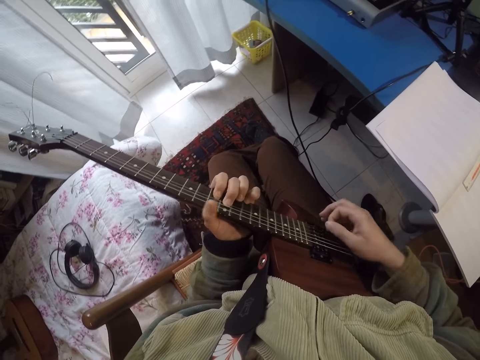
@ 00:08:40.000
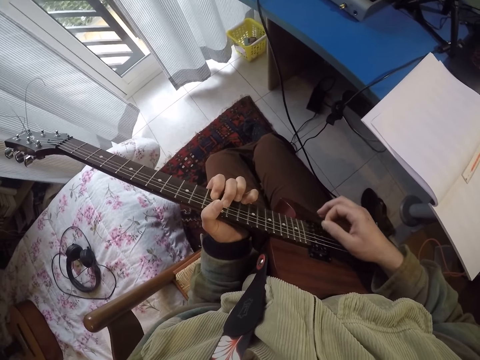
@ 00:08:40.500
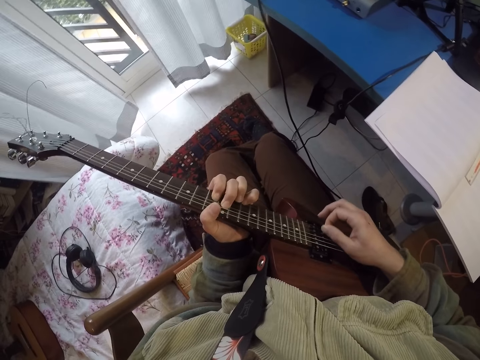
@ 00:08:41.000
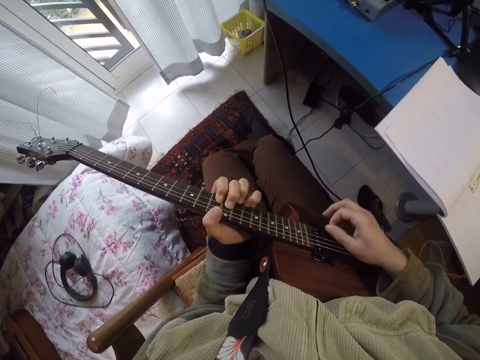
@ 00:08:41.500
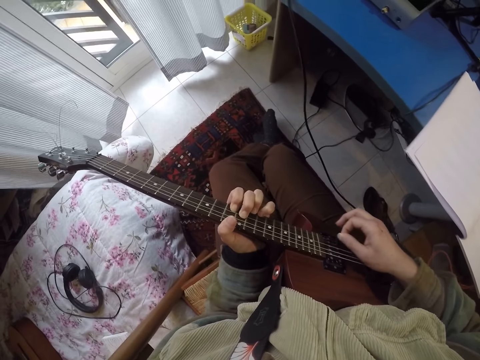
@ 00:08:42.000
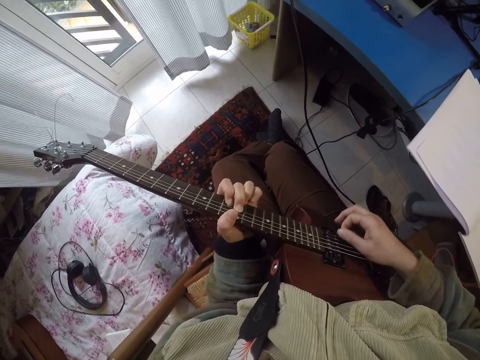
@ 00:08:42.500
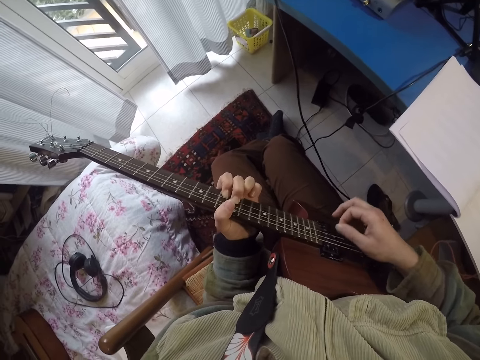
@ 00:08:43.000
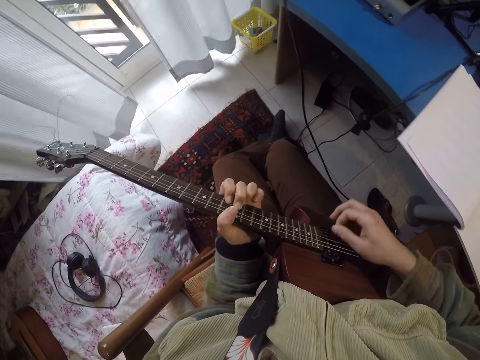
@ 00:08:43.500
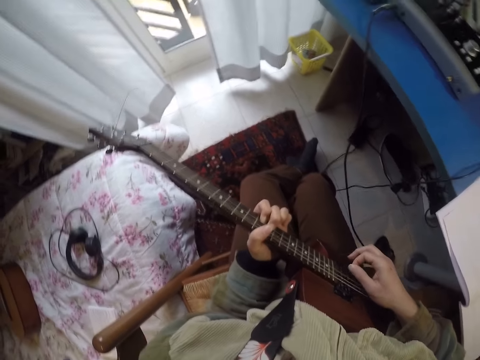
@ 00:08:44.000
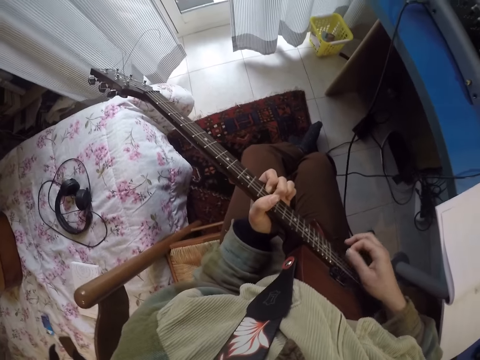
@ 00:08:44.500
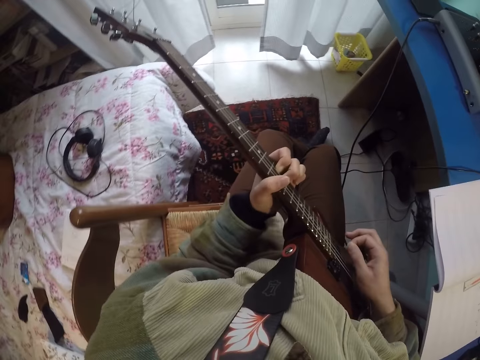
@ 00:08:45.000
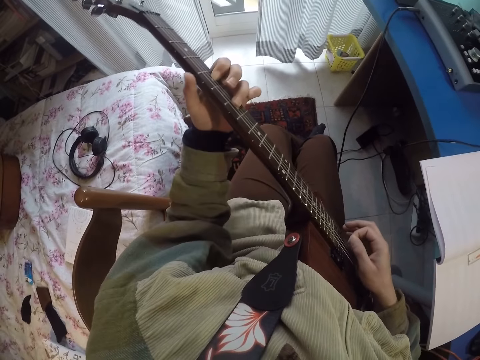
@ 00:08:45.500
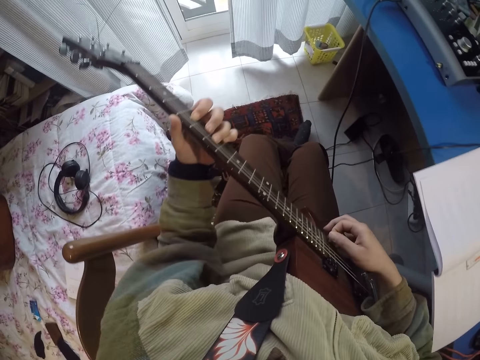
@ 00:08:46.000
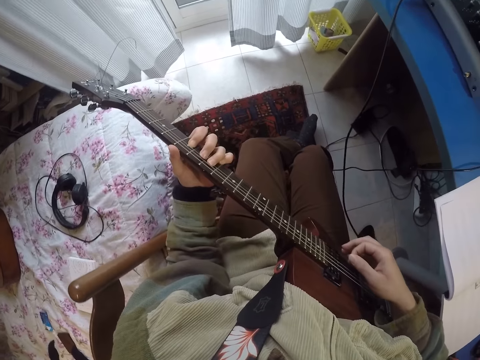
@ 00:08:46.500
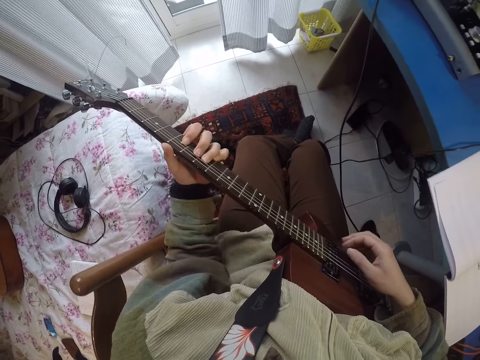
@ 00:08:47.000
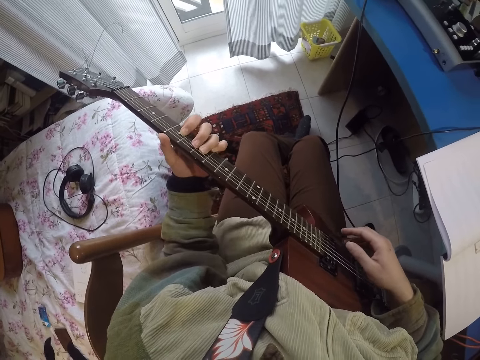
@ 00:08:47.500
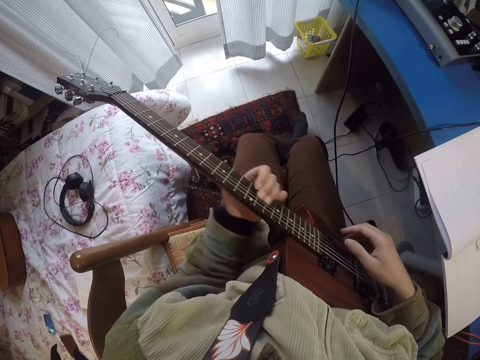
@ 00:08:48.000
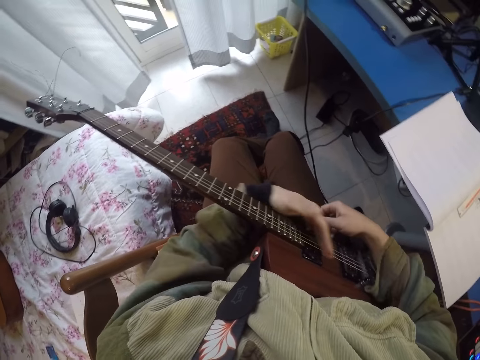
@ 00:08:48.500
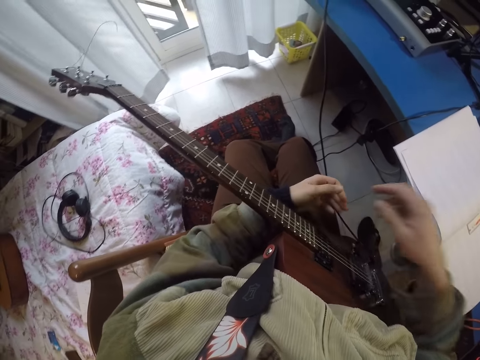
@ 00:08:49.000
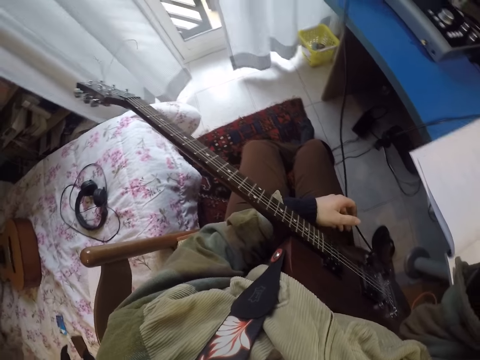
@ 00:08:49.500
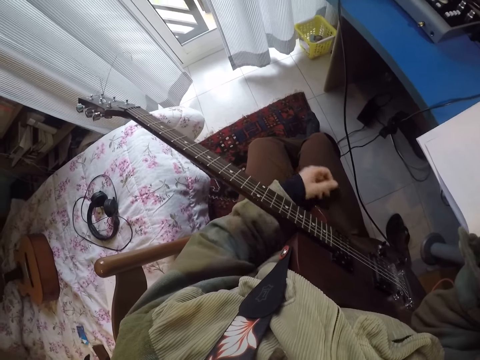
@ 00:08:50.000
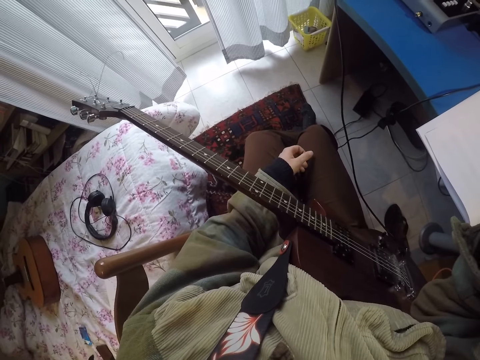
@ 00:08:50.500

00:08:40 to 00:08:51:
The camera wearer looks around a room. They play a guitar. They stop playing the guitar. They look around the room. They write on a book.
